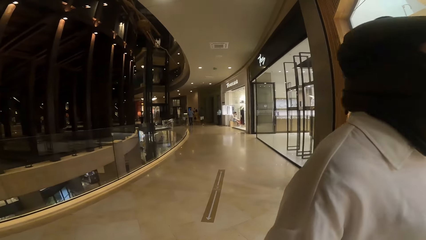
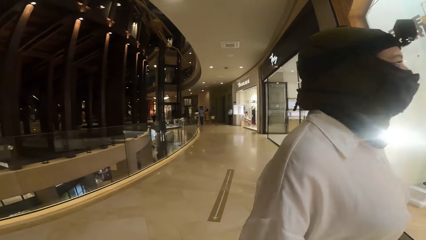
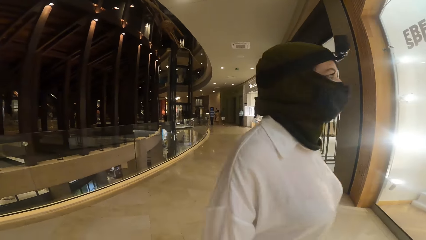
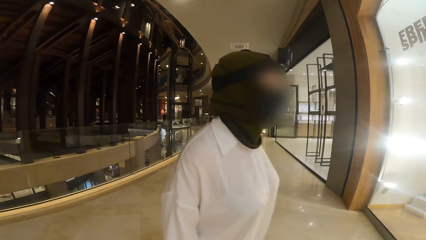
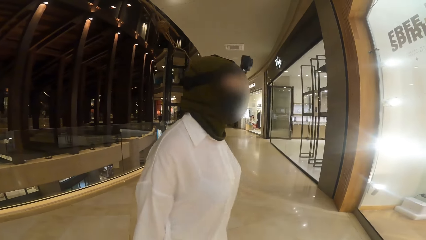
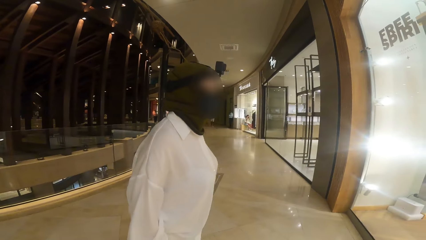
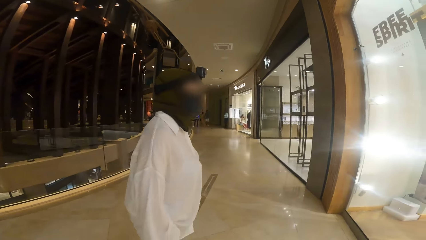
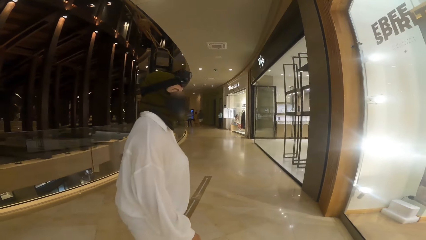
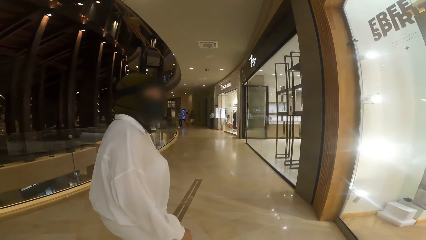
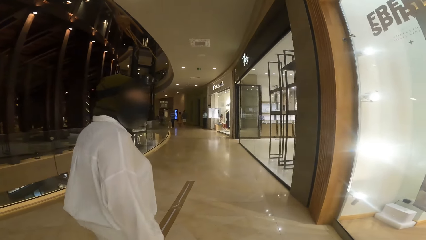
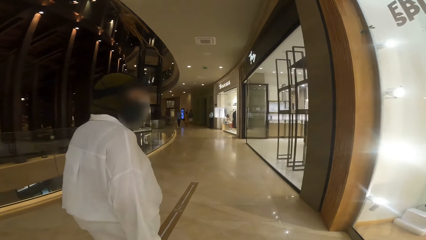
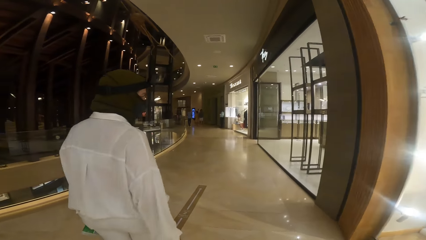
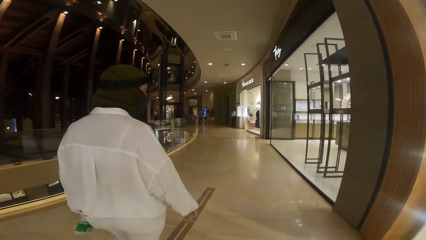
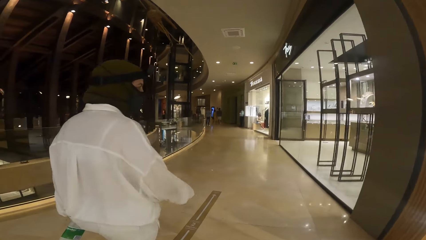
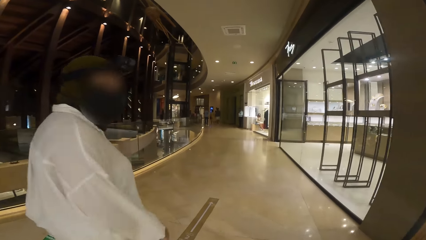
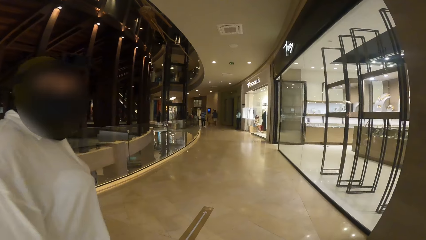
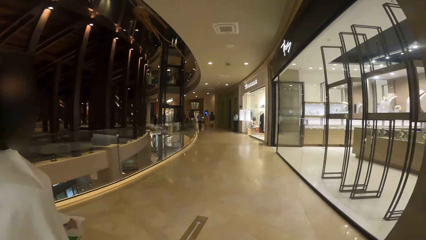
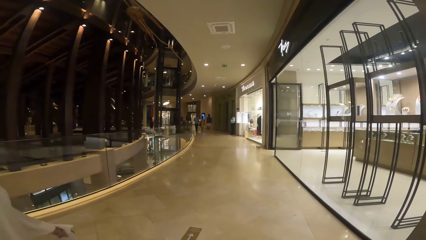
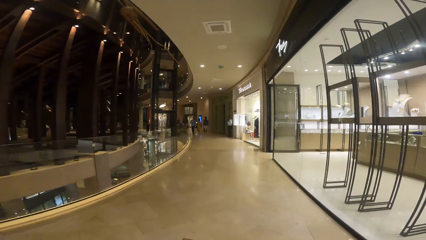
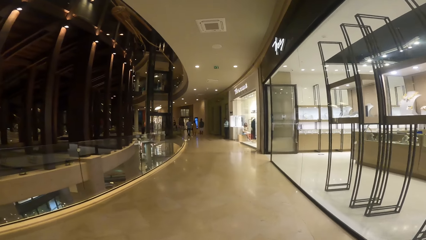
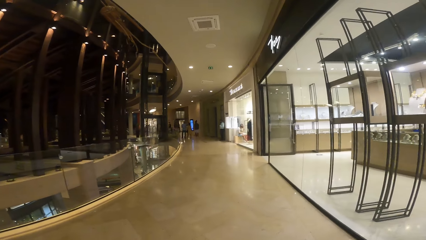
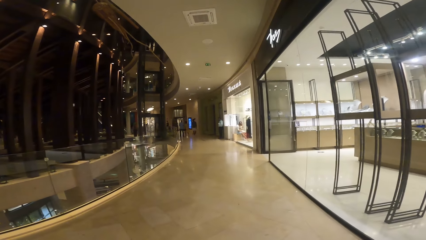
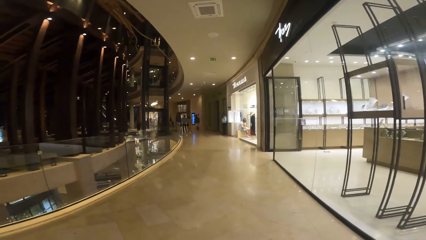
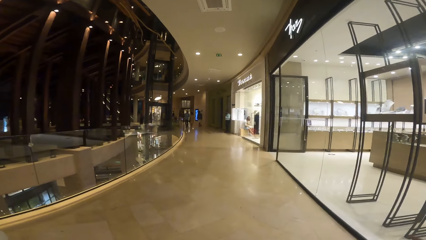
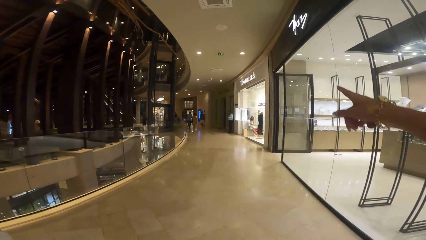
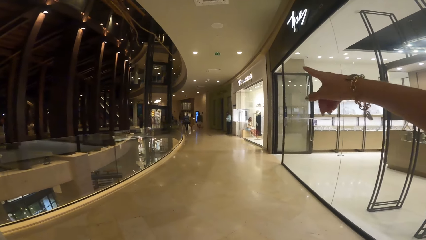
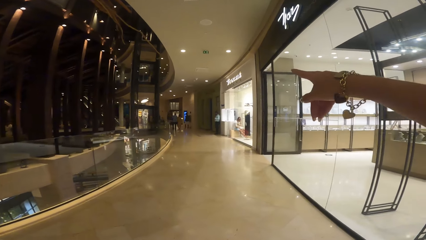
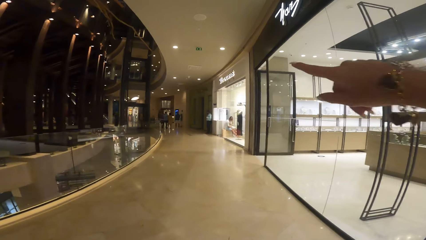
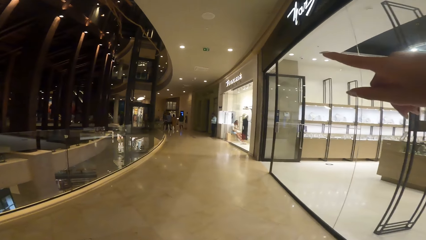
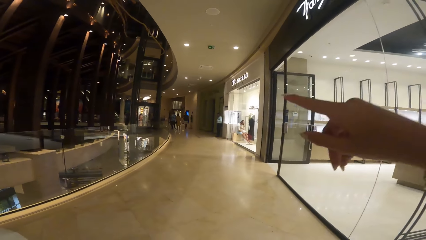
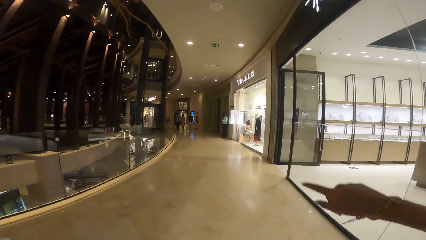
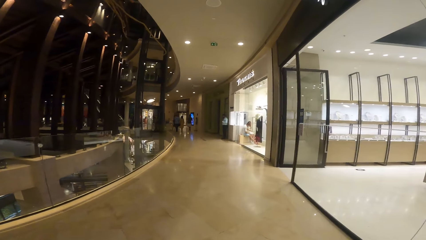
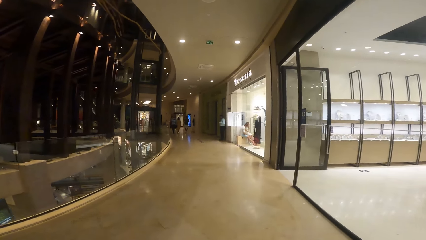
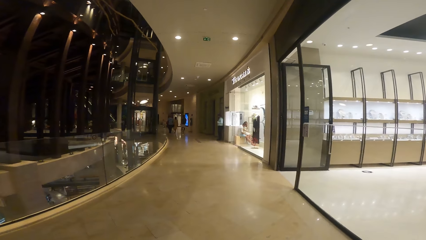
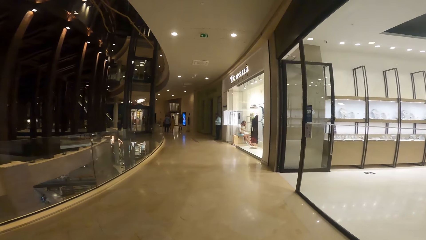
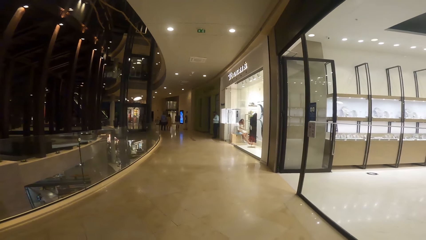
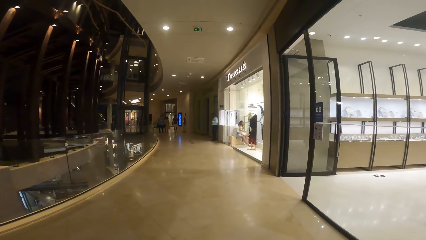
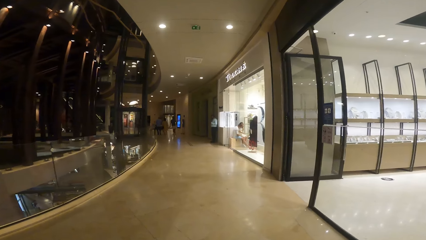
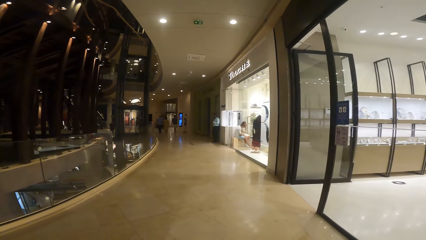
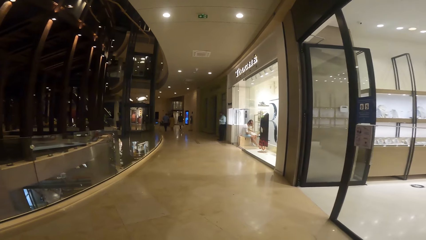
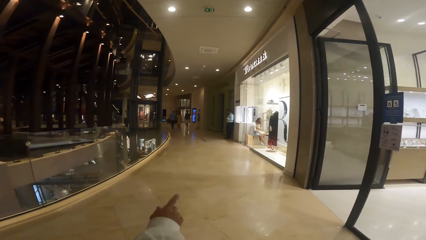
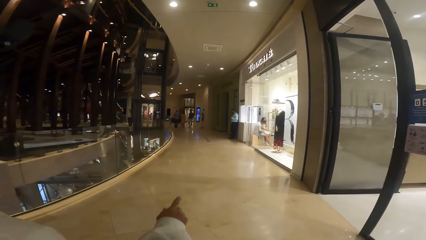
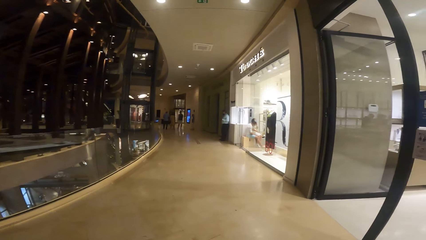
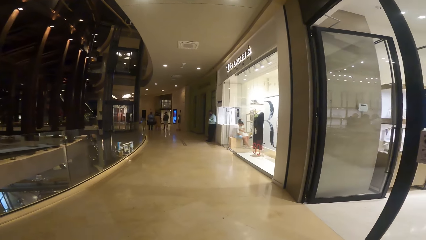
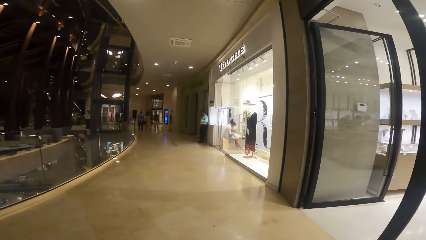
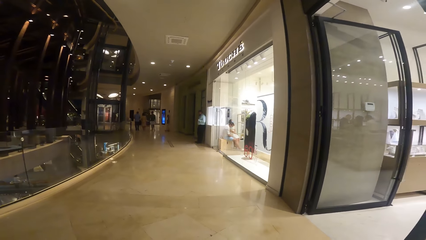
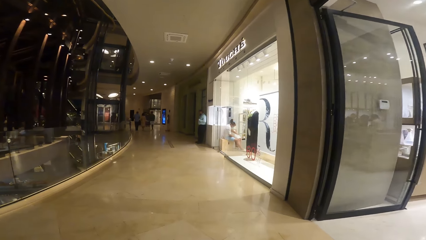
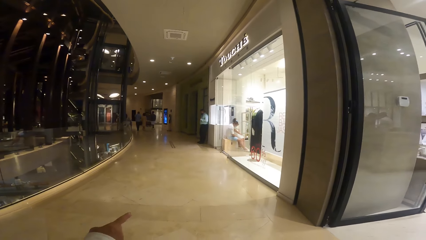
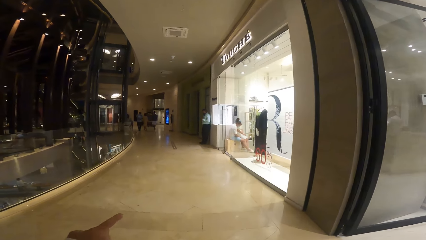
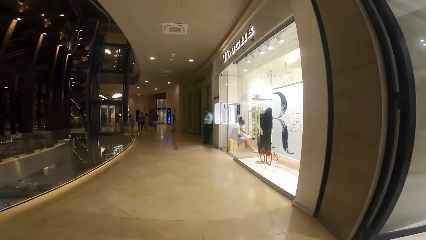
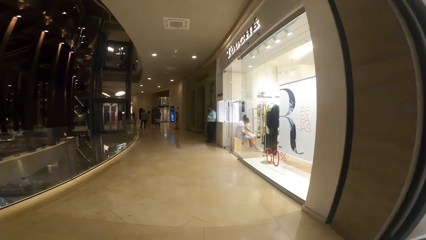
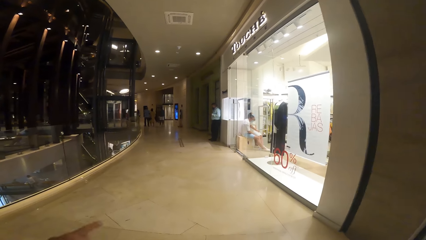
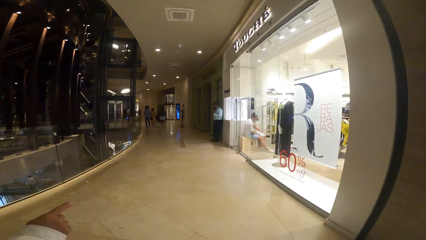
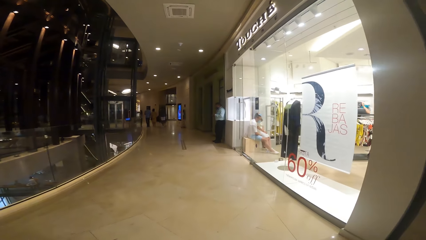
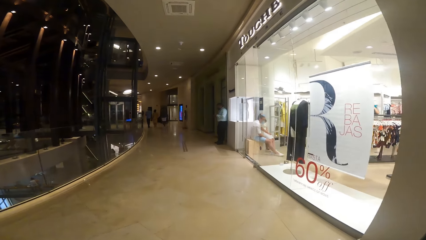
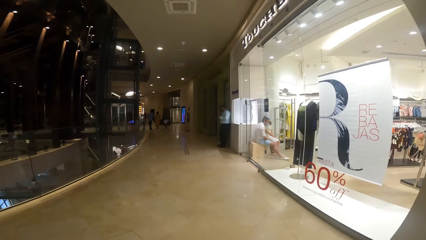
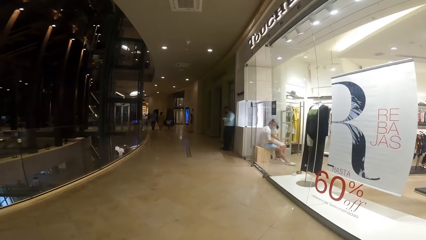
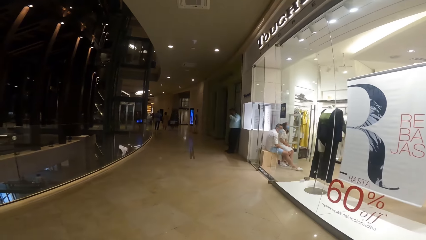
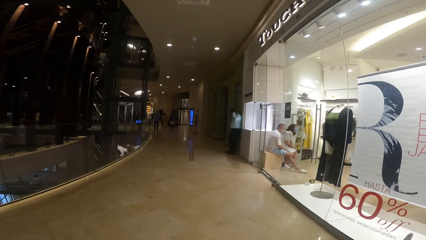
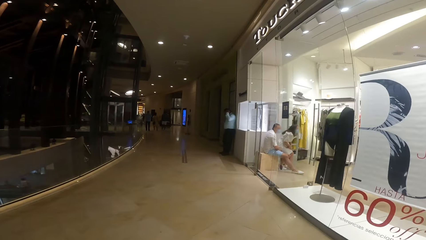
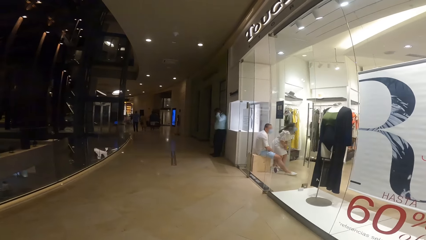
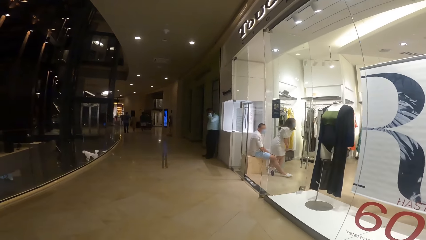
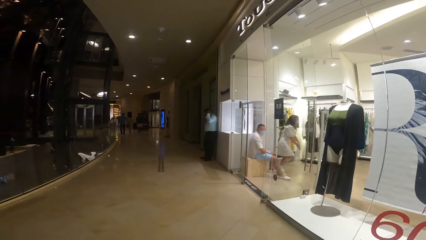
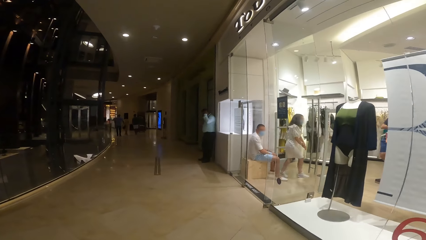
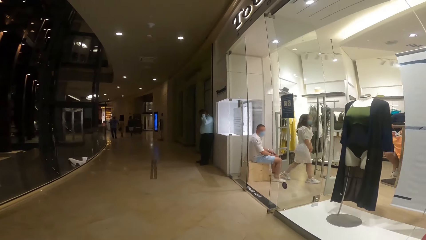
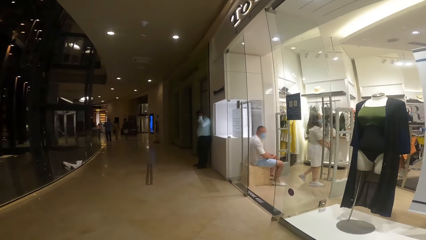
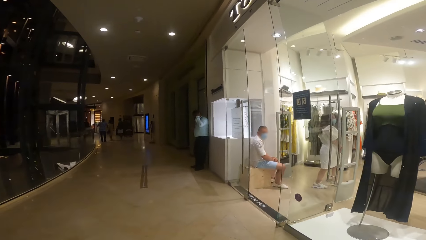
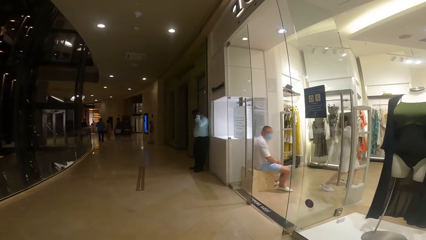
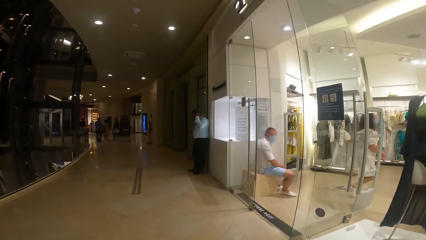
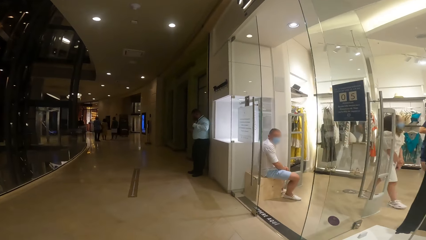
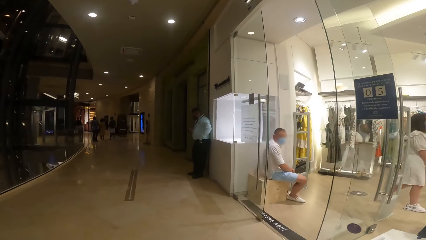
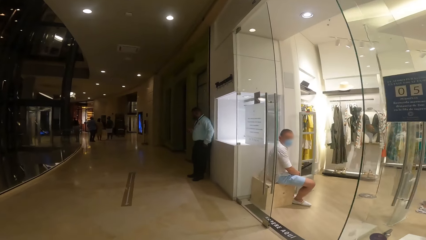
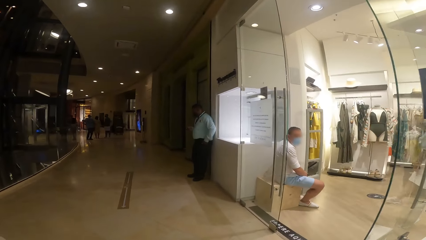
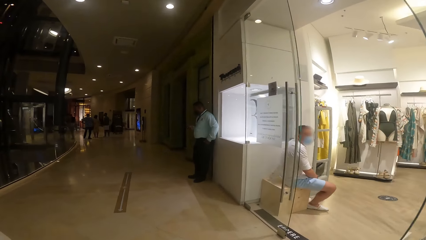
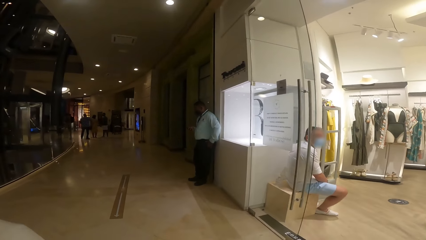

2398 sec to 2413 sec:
A woman moves in front of the camera wearer. The camera wearer walks in the mall with the woman. They point forward. The woman points at the floor.
